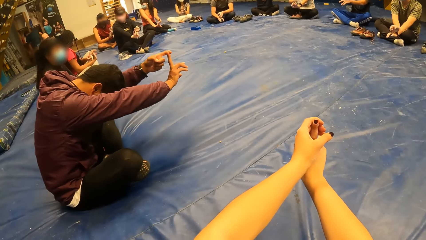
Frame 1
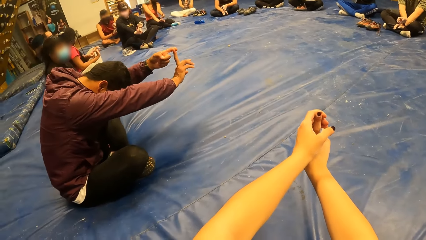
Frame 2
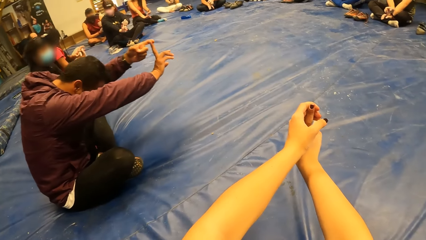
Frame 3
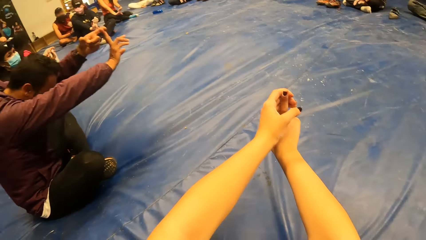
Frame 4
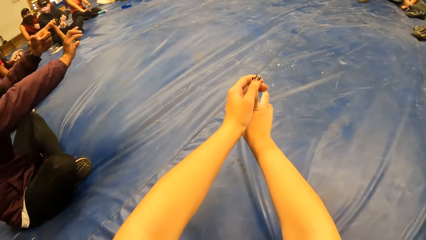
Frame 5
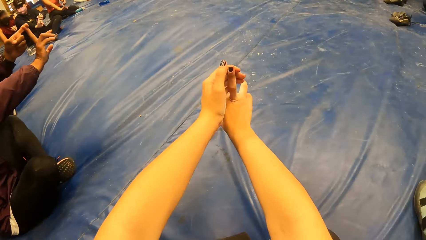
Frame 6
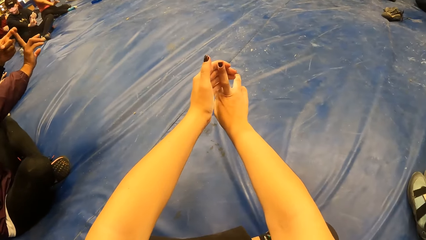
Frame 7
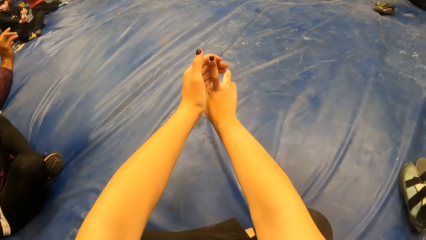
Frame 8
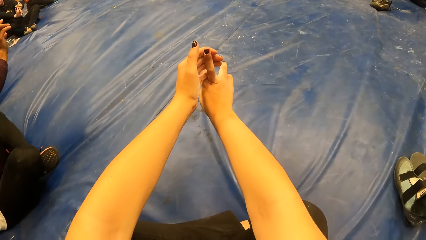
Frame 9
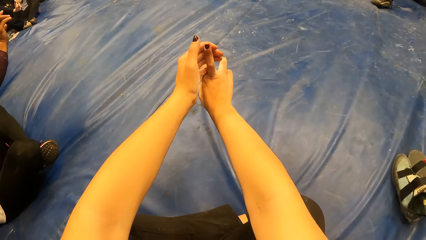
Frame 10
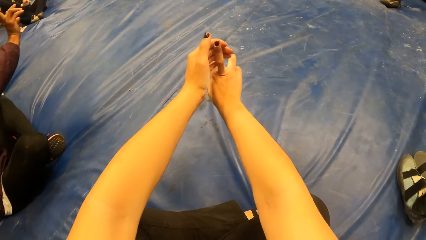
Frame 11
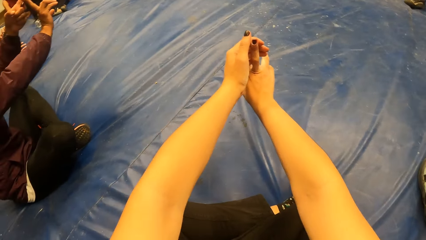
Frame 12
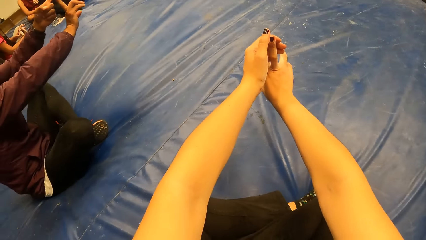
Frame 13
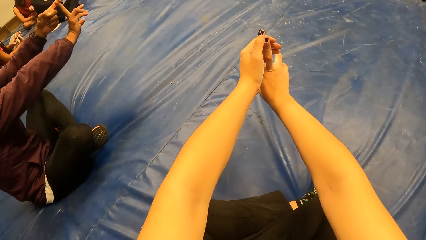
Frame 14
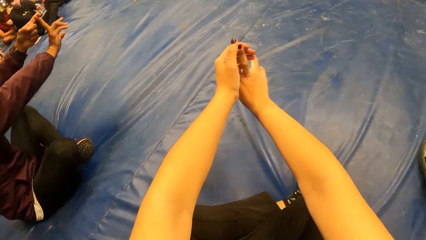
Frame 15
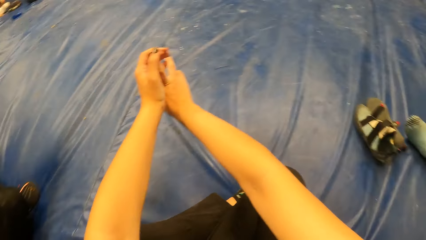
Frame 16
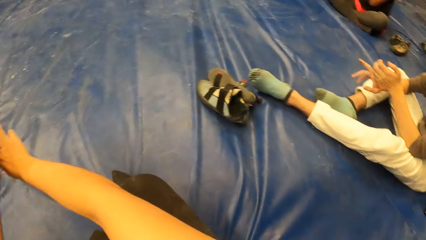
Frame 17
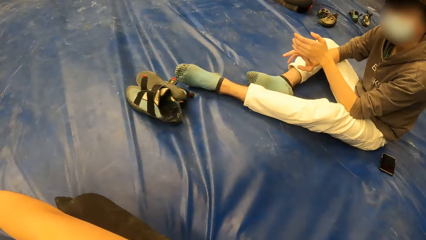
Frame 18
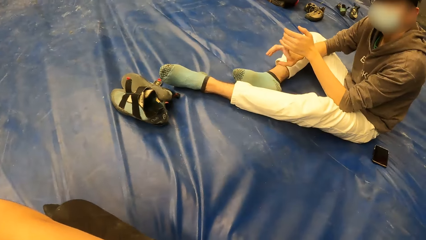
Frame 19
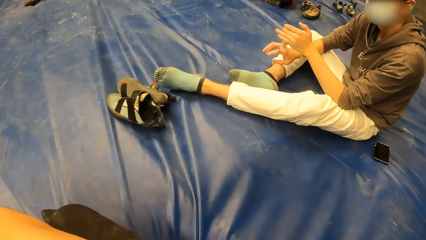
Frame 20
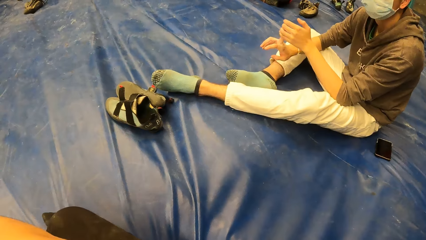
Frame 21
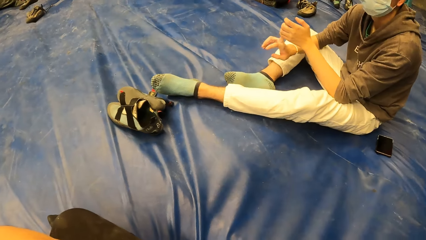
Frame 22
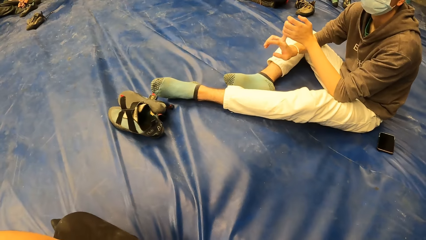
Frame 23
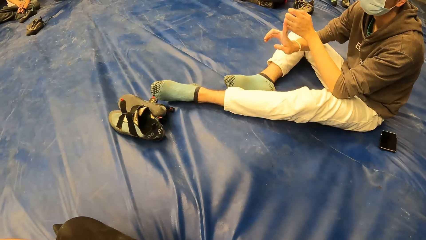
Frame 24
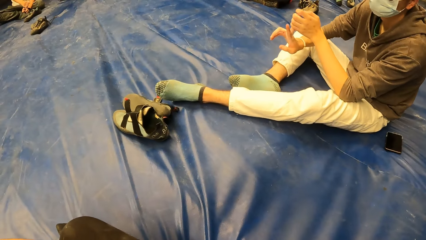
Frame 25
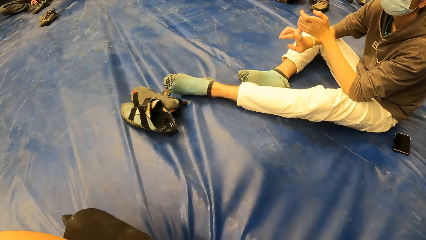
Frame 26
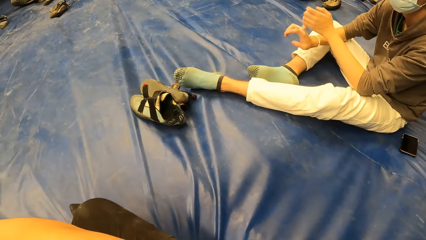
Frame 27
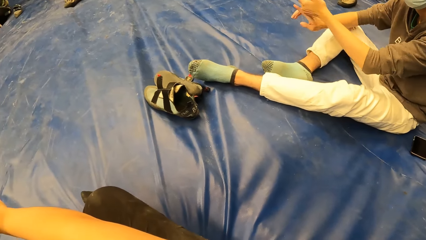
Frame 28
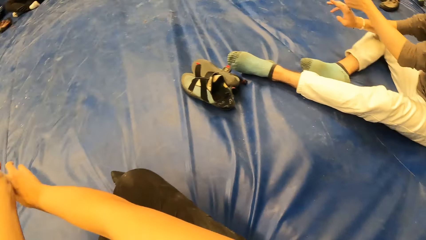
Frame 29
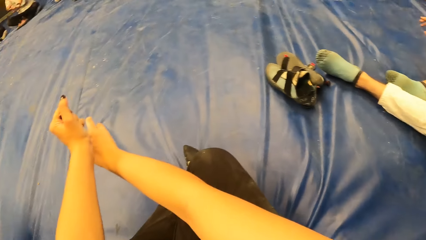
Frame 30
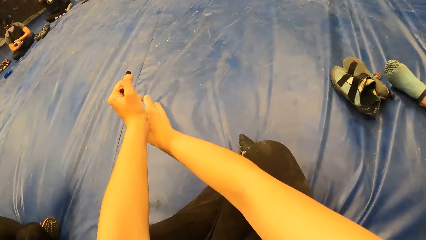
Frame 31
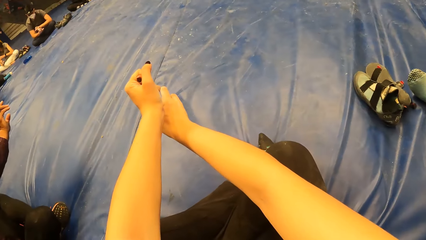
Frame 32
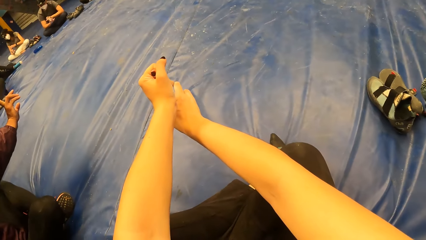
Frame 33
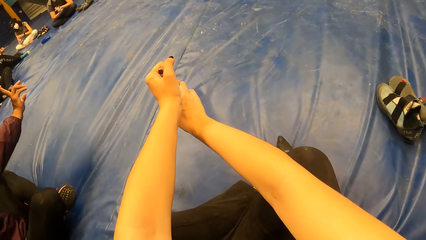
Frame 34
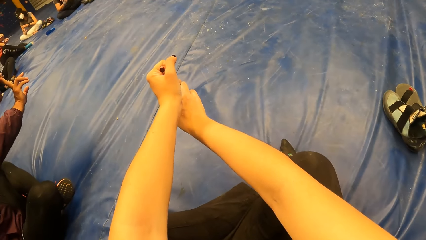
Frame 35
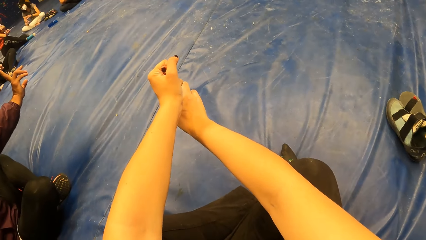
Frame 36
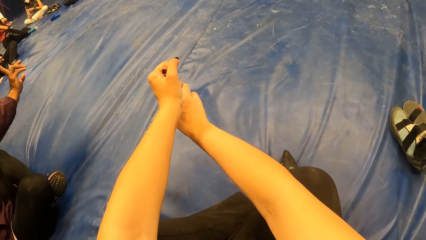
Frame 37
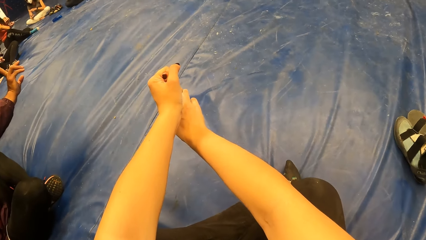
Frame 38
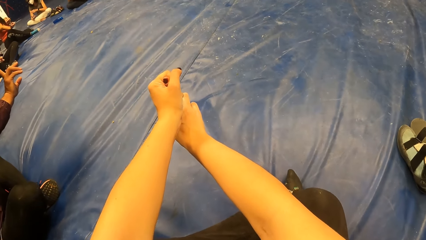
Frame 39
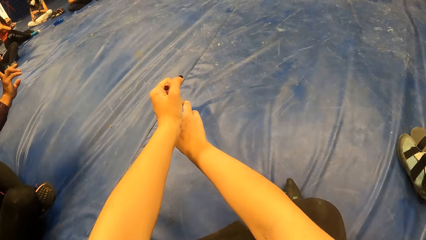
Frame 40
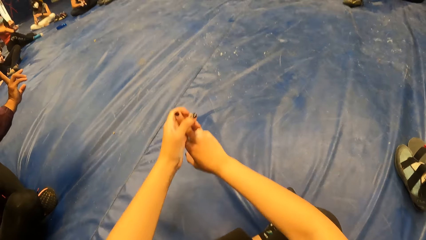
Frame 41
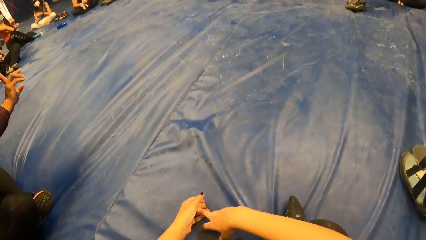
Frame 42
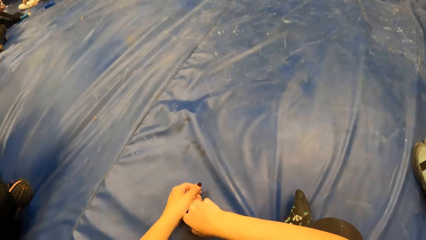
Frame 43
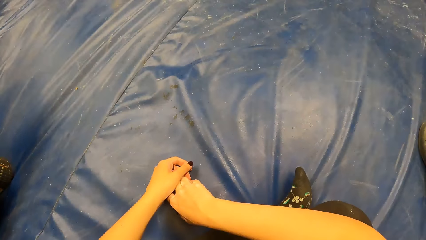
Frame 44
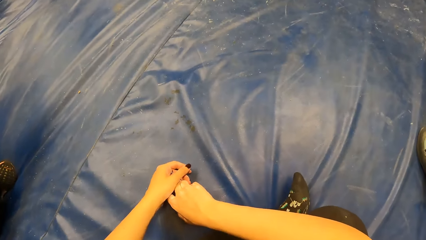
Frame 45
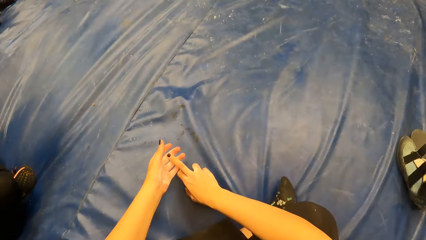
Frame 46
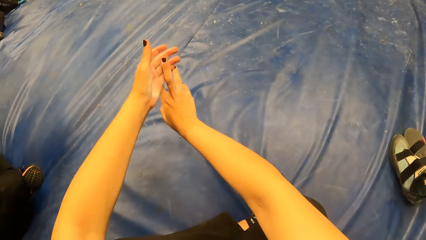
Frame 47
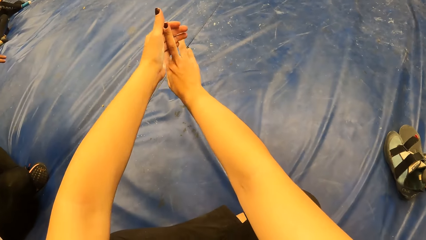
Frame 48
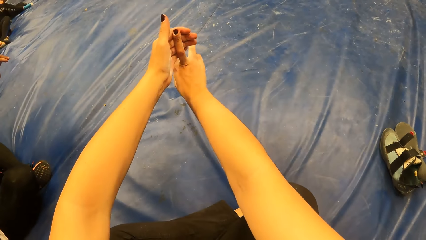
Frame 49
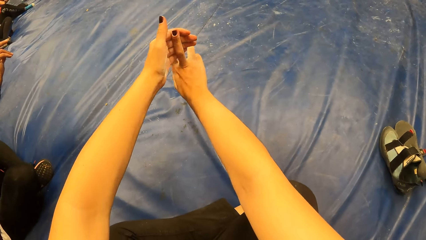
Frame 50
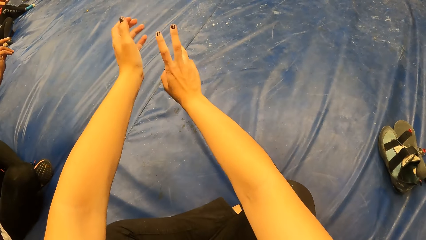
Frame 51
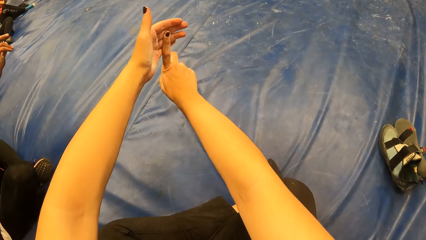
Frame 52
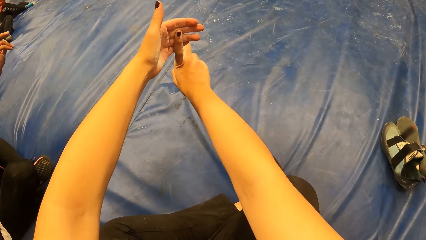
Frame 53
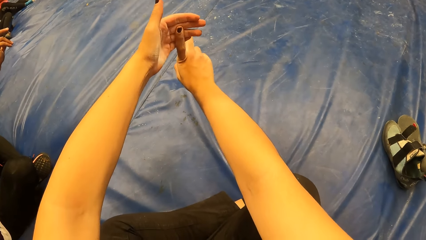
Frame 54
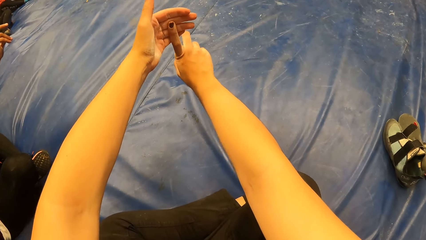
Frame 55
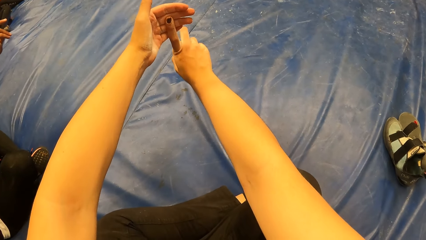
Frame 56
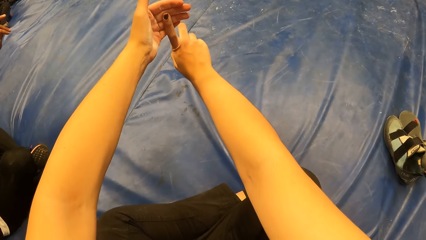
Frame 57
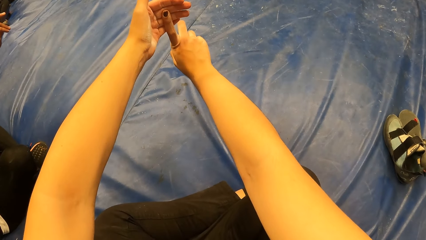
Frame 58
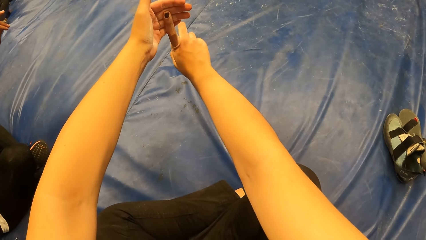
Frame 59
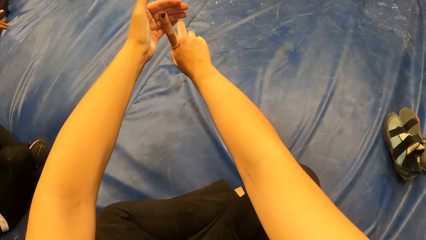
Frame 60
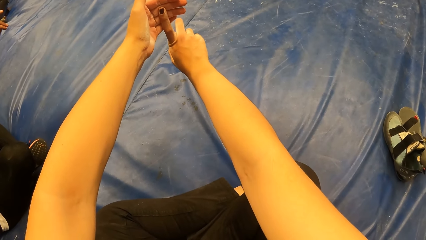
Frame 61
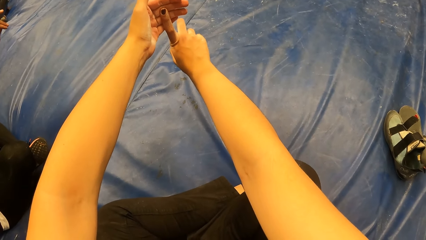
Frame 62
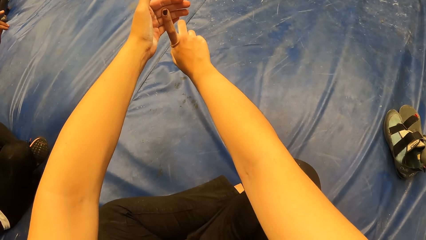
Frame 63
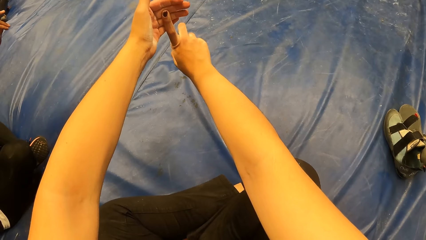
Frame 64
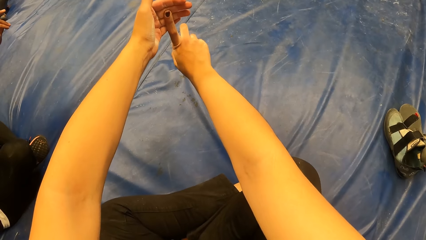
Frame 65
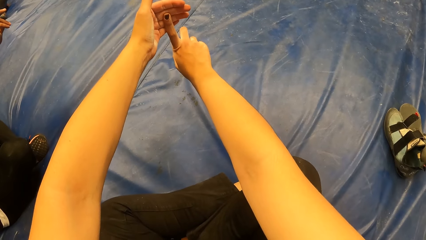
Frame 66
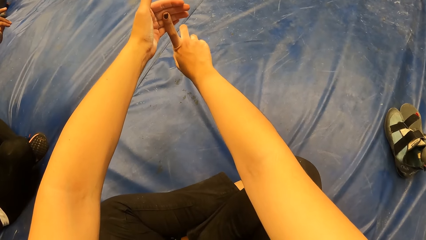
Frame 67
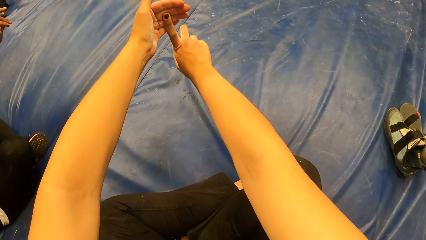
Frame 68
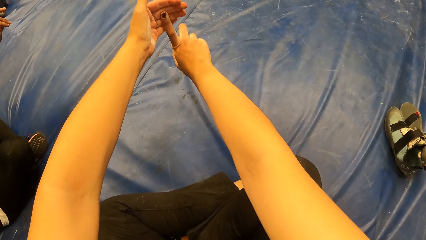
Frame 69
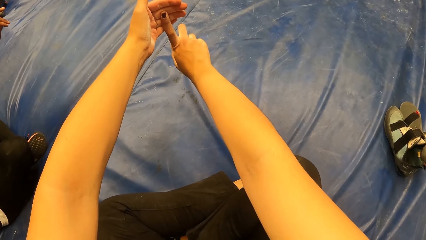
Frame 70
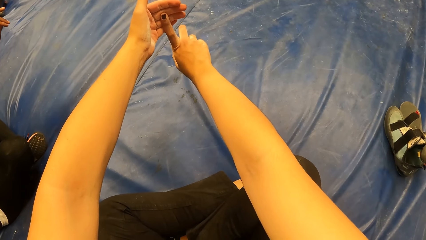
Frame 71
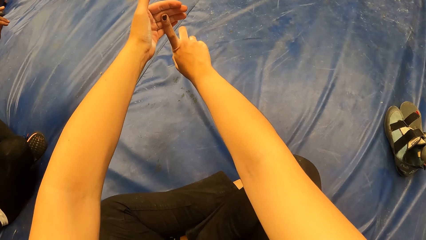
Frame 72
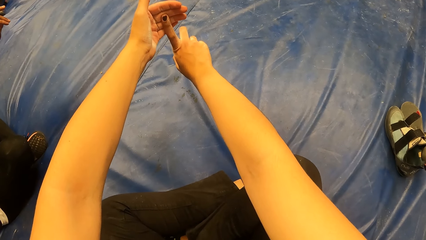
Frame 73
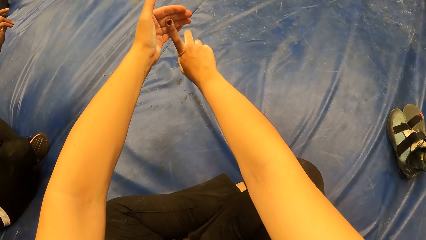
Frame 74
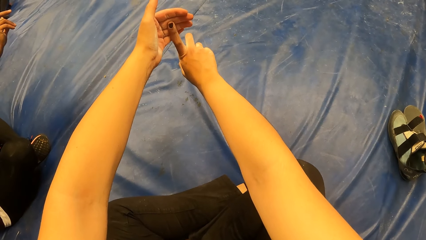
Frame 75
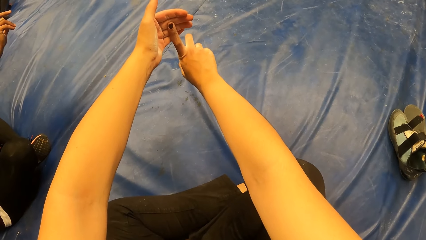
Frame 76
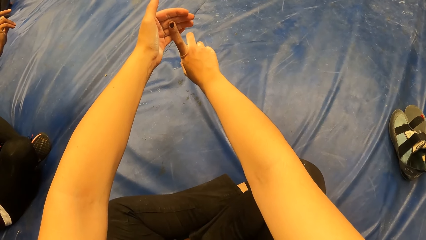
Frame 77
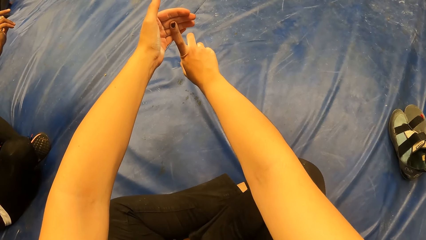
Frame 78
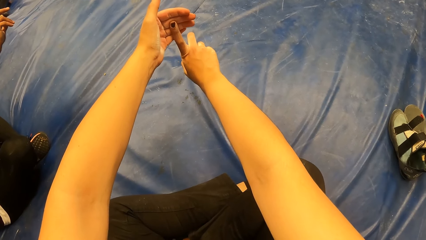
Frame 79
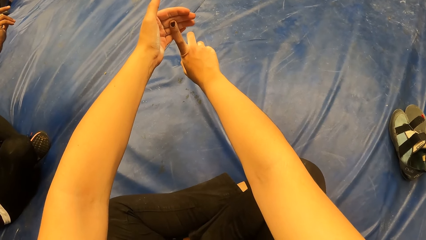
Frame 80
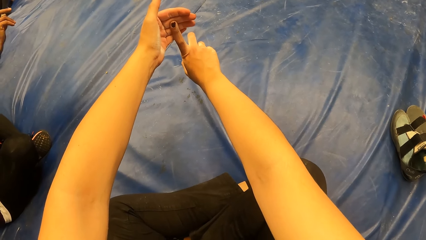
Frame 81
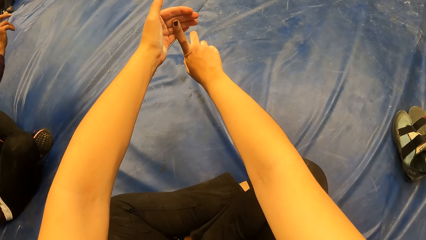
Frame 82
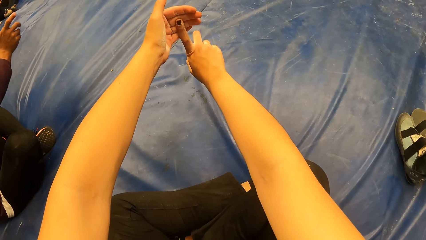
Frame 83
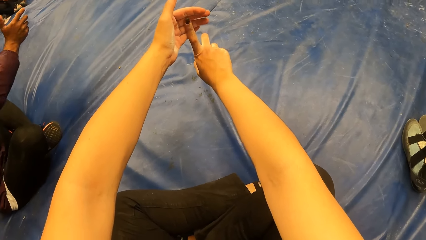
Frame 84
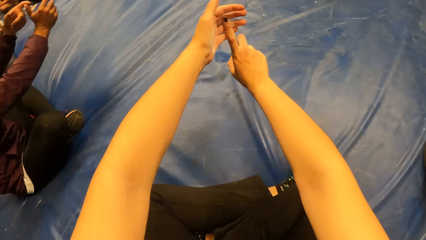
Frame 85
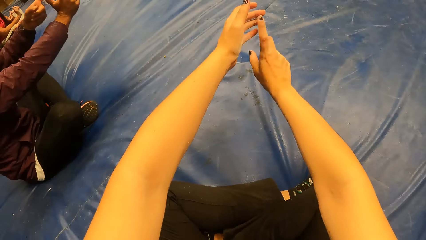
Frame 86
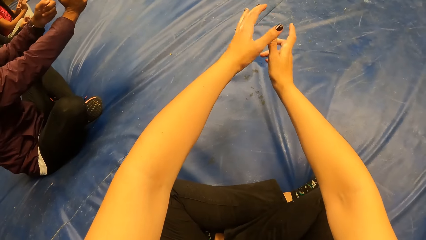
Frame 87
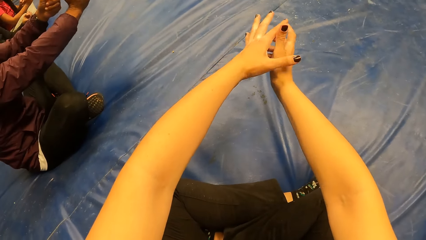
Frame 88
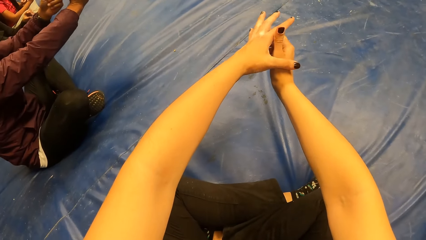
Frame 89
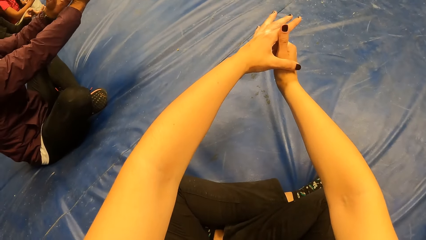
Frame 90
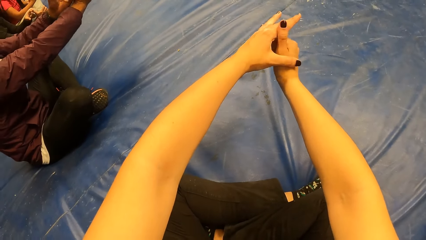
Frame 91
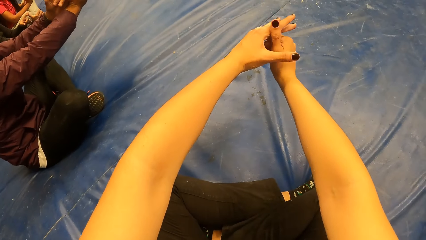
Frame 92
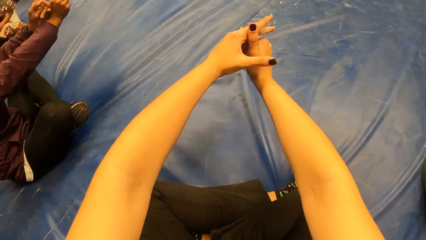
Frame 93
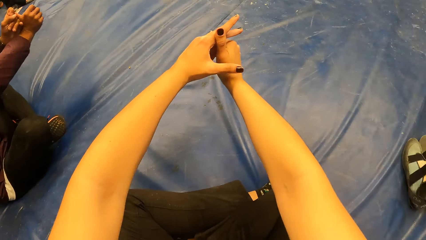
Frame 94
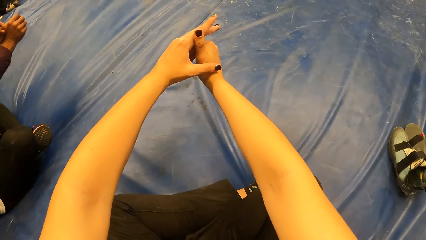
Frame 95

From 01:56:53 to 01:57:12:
The camera wearer rests her hands on the cushion. She stretches her fingers.
